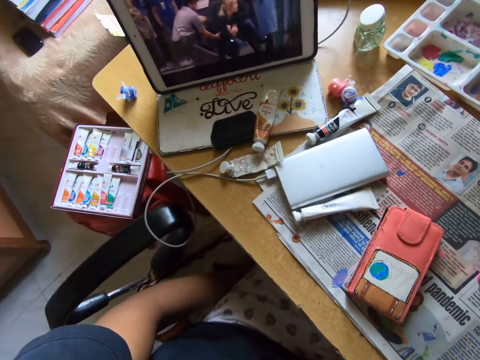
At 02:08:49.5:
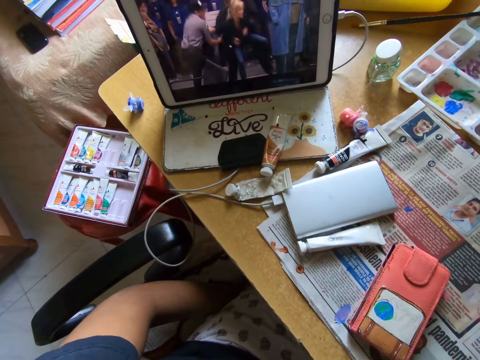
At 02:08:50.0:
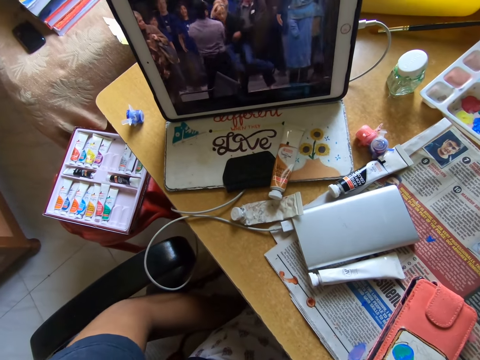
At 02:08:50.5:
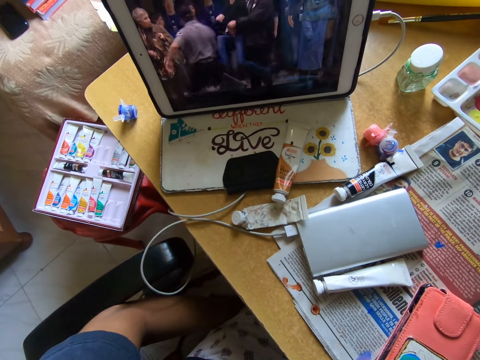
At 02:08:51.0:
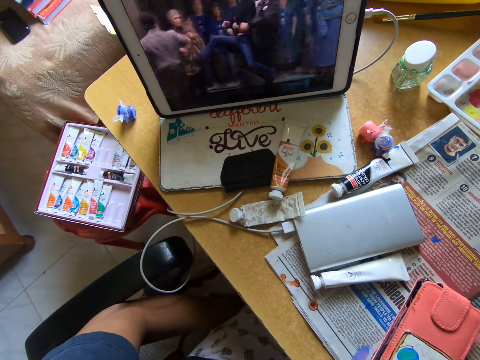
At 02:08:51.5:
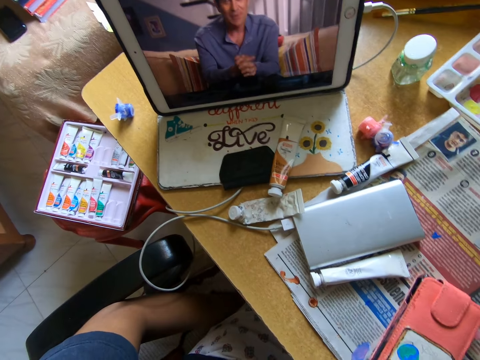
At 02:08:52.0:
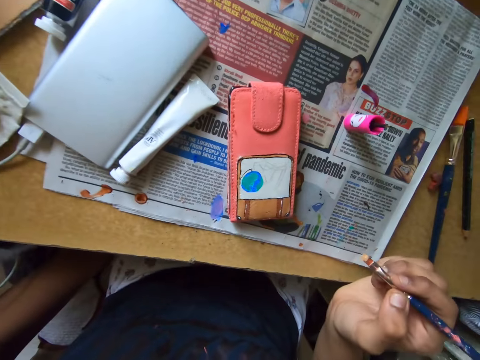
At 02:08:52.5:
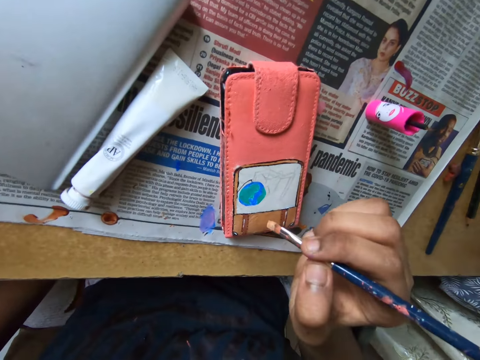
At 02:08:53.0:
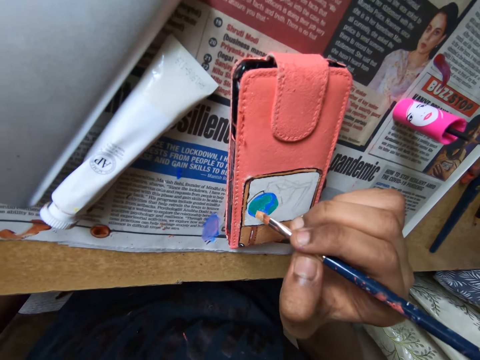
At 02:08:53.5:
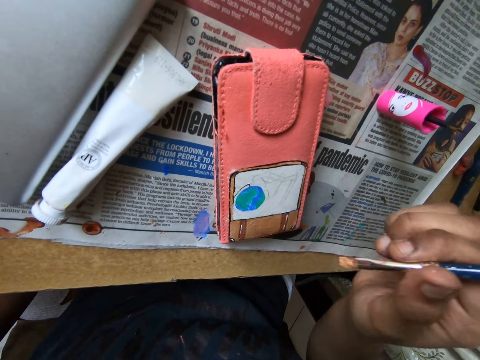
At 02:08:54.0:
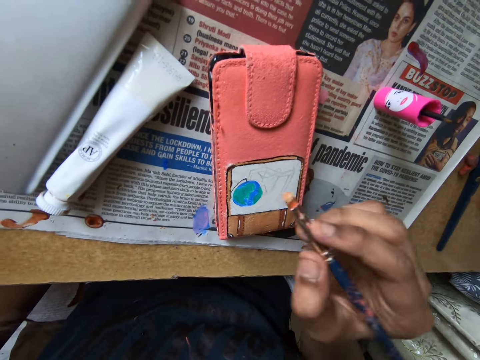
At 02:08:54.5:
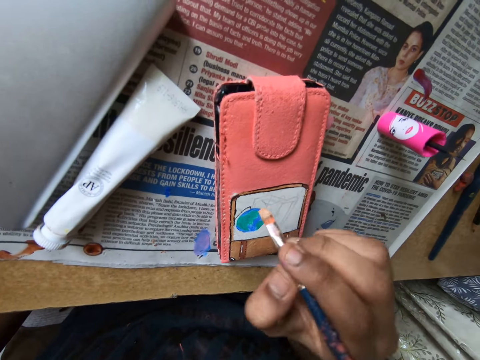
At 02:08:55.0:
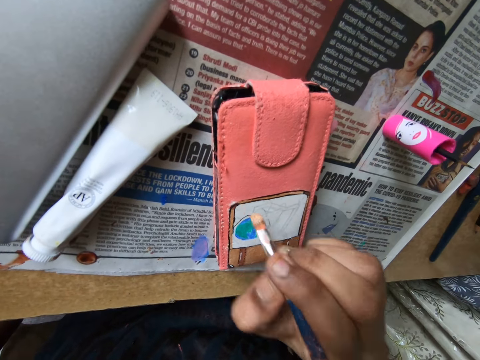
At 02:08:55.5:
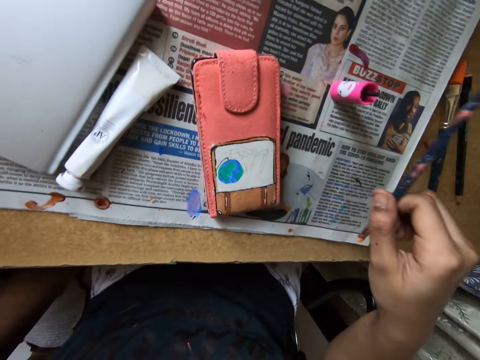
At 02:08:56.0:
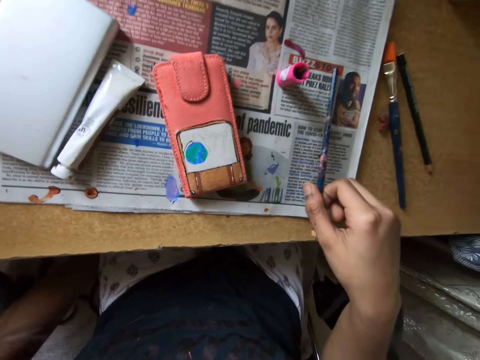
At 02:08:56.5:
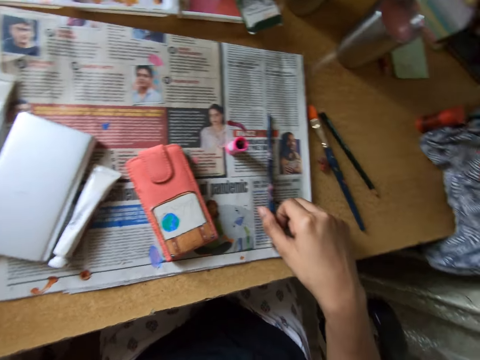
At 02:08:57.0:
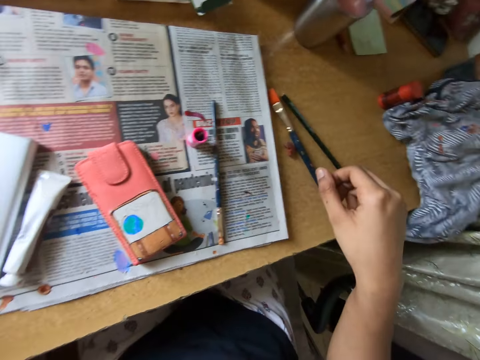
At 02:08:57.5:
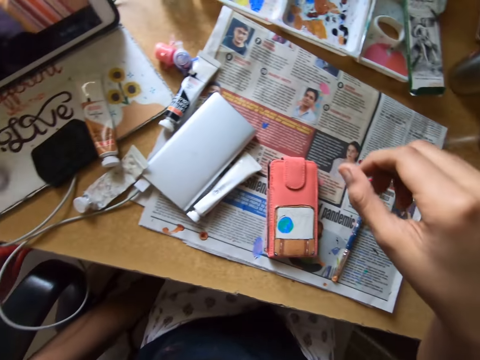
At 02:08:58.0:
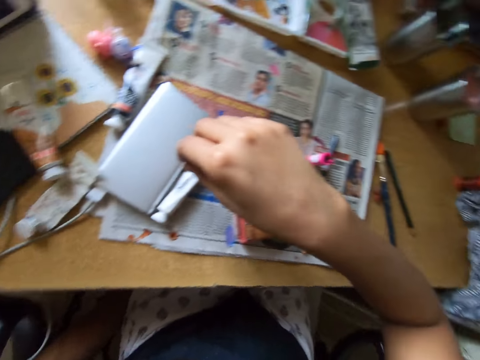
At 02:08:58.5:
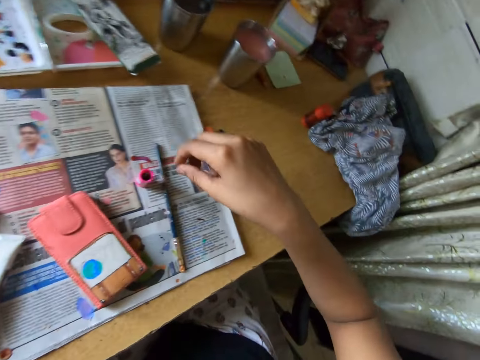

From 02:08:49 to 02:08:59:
The camera wearer looks around a room. They look at an iPad. They paint a pouch with a paint brush. They adjust the paint brush on the pouch. They put down the paint brush on a table. They look around the table.

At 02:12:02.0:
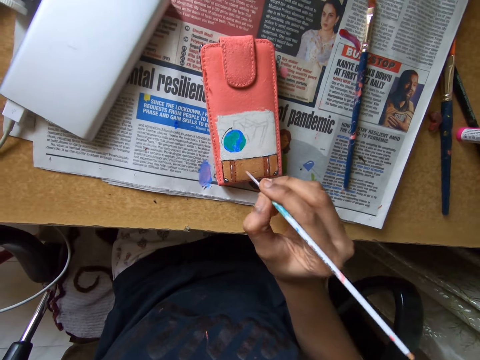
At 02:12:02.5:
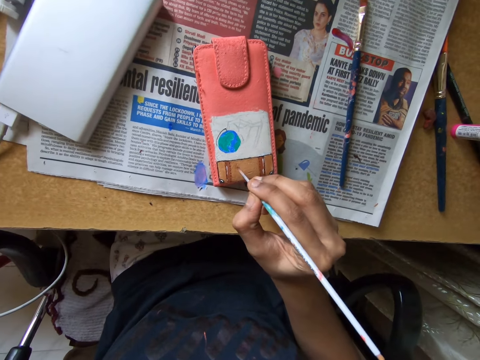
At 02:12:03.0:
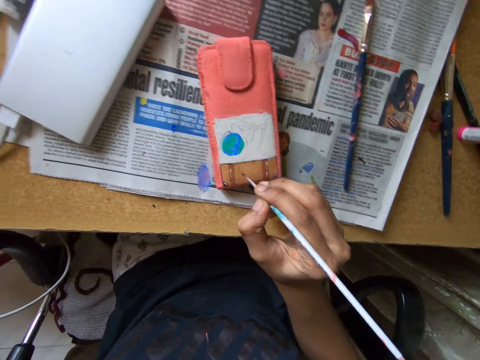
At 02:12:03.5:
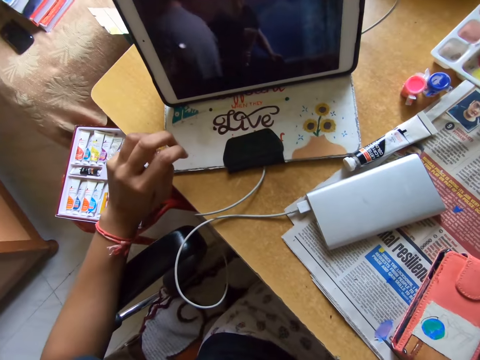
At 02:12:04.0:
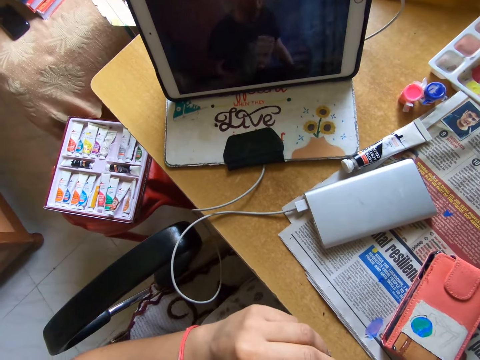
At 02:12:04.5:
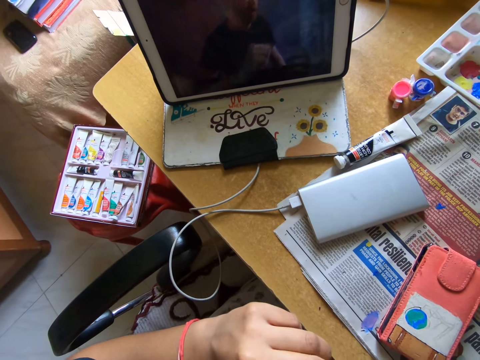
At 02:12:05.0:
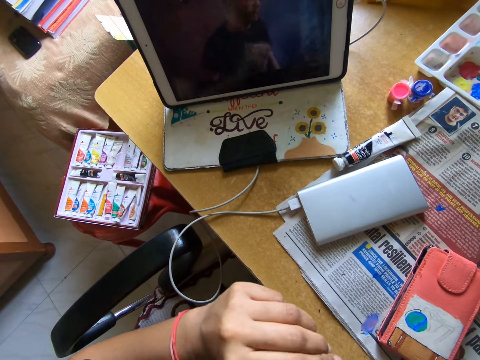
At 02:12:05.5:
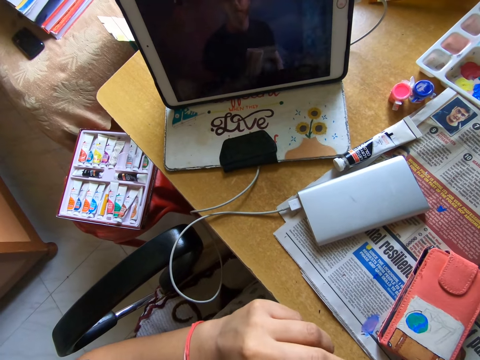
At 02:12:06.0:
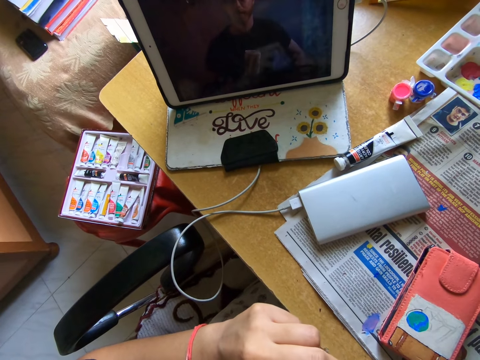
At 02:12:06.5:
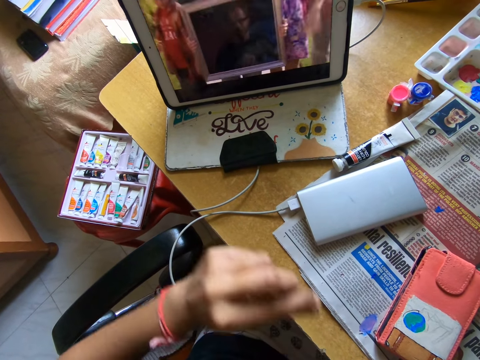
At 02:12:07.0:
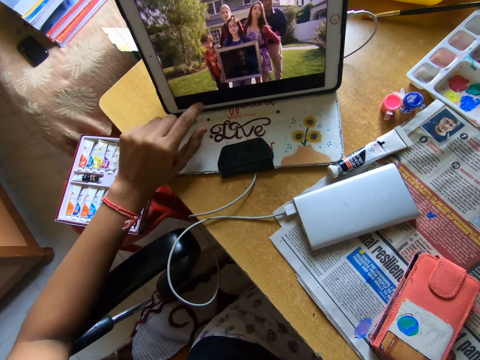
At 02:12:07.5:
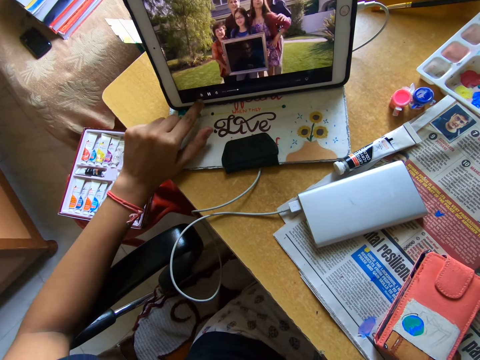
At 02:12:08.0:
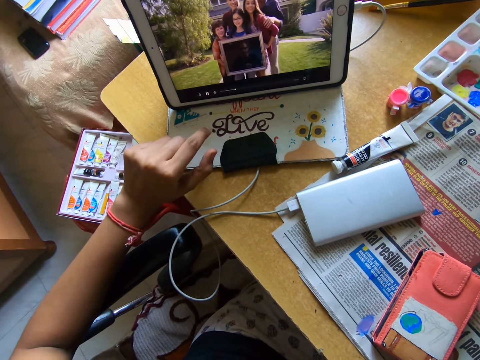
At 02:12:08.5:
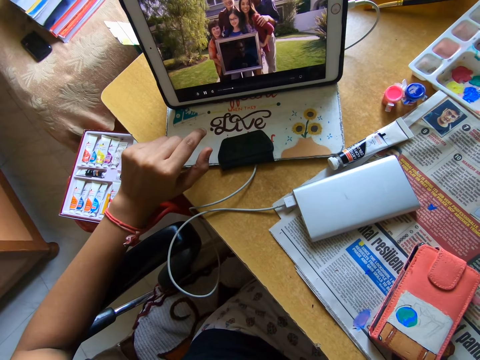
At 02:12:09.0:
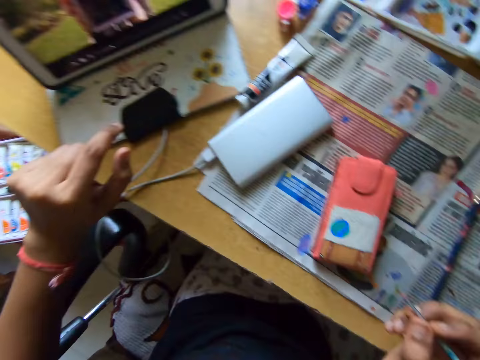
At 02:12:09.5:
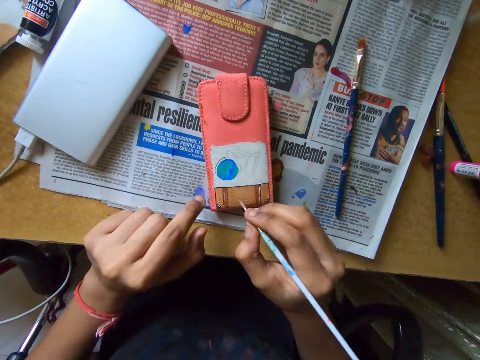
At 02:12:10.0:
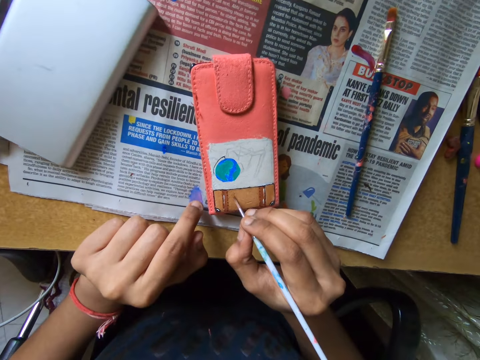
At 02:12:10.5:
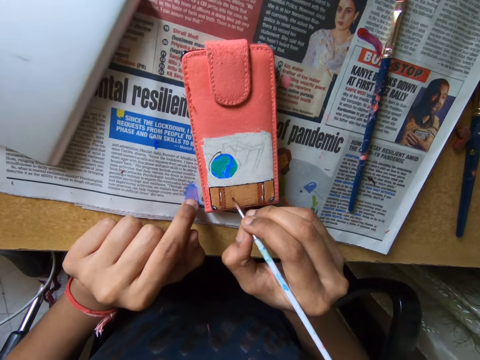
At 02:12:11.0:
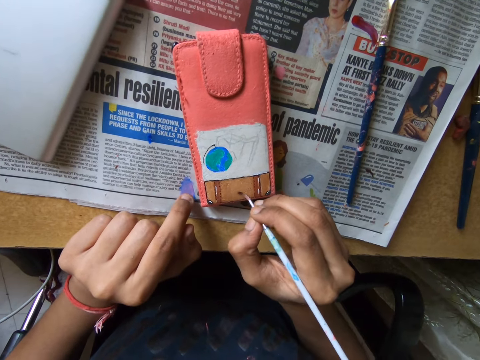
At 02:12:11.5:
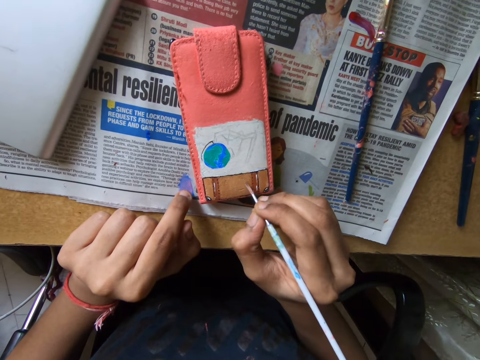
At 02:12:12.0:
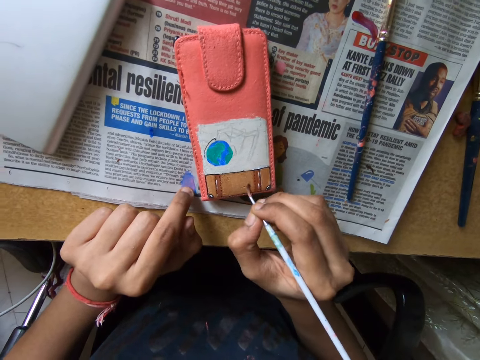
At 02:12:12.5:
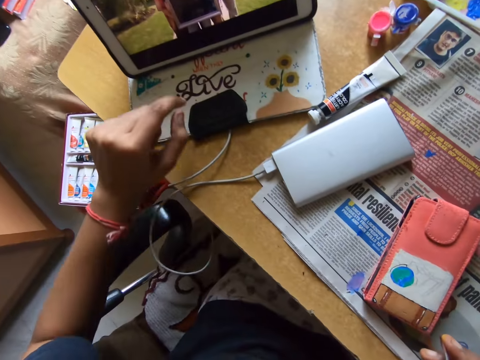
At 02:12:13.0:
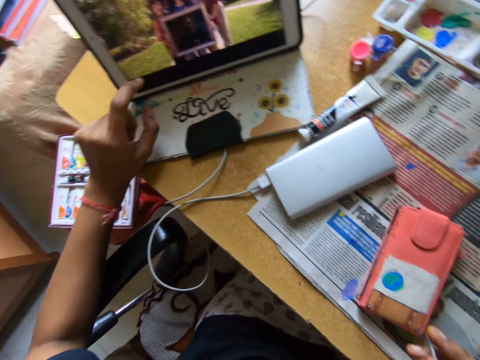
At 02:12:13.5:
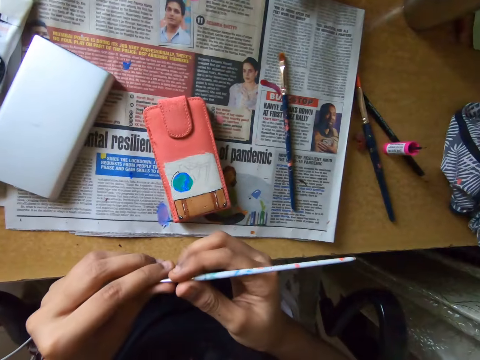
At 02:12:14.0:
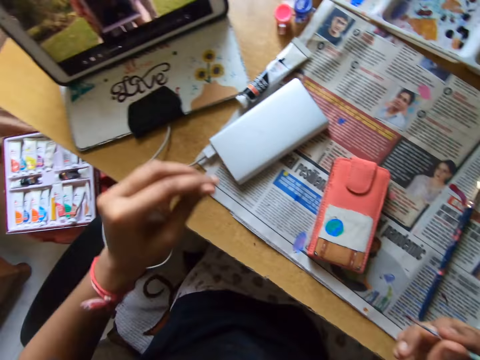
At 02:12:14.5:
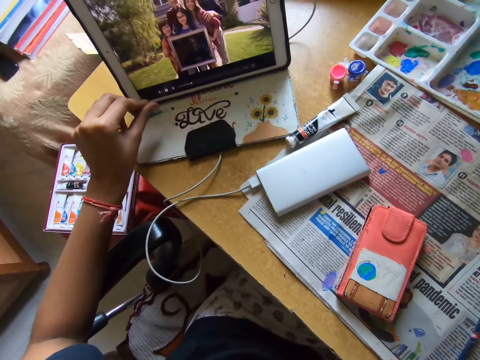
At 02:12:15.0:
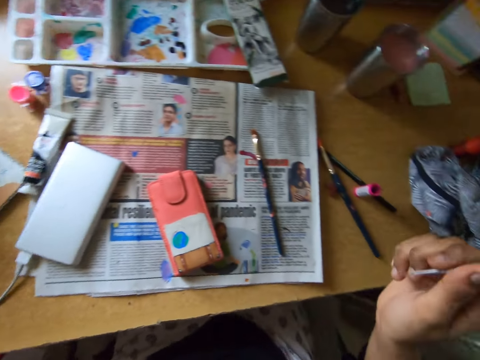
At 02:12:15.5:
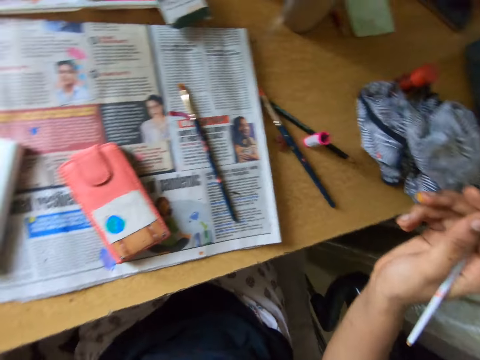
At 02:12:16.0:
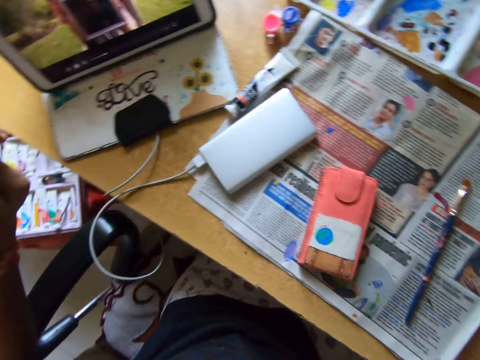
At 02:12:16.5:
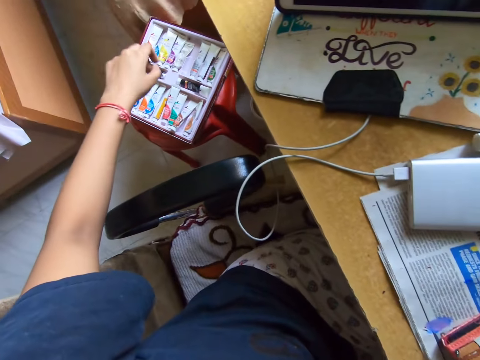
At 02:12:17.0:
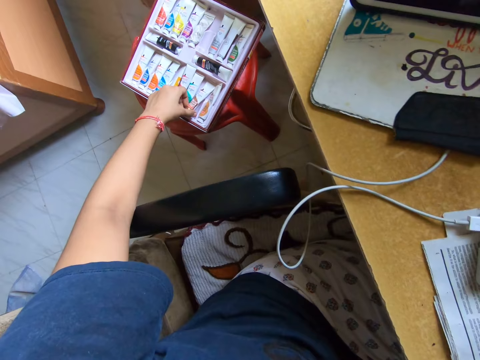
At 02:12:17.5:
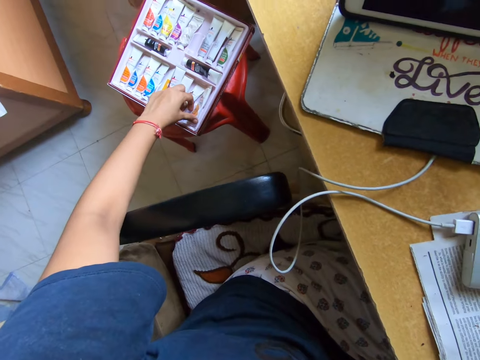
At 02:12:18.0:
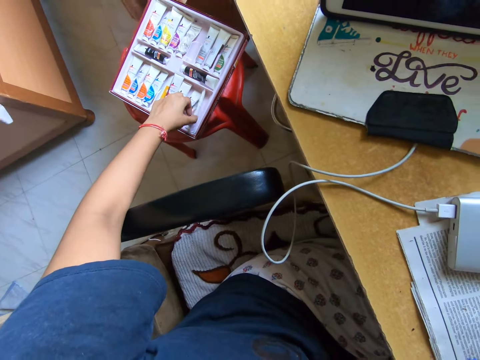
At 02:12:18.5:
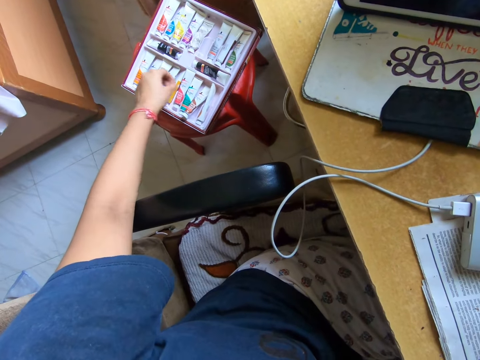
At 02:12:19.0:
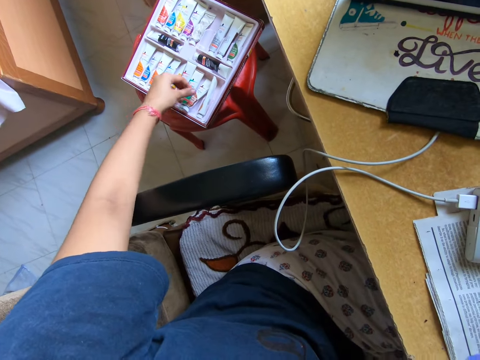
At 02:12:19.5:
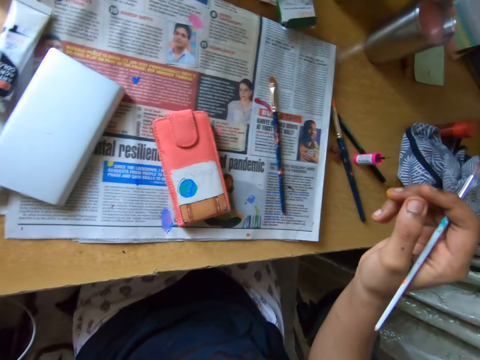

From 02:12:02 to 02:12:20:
The camera wearer looks around a room. They hold a table with her hand. They operate a tablet phone on the table with his left hand. They touch the table with his left hand and paint a pouch on the table with the paintbrush in his right hand. They operate the tablet phone on the table with his left hand again. They clean the paintbrush with his left hand. They operate the tablet with her hand. They touch the paint tube in the paint pack with his left hand. They pick up a paint bottle from a box.
